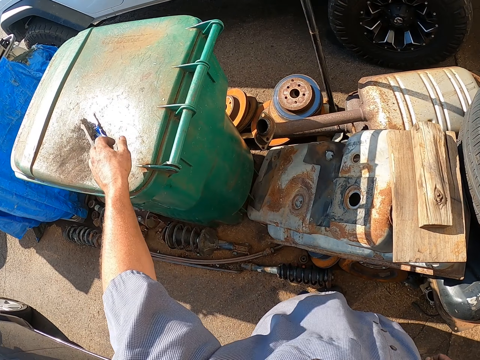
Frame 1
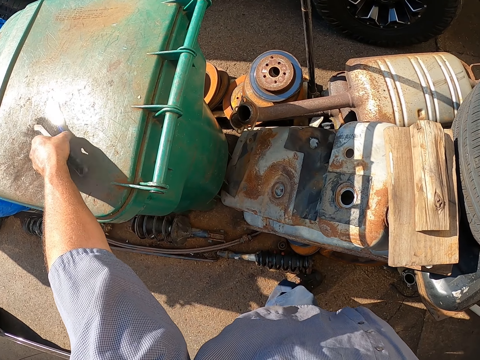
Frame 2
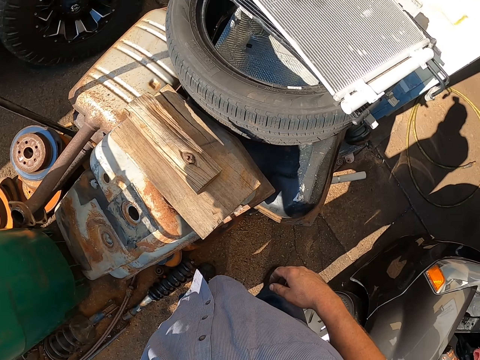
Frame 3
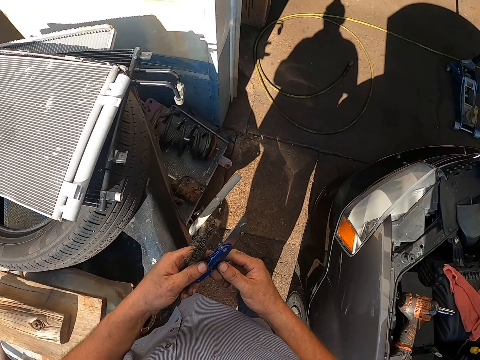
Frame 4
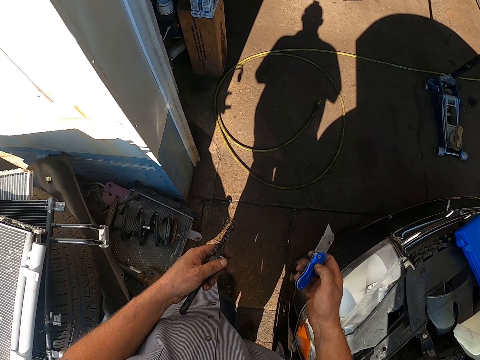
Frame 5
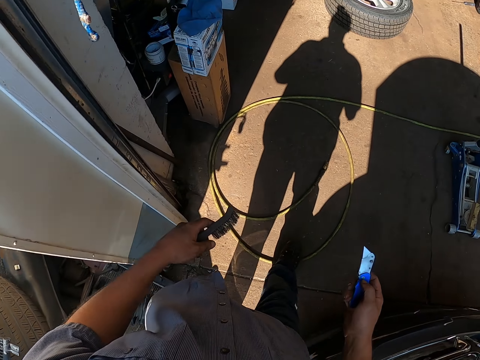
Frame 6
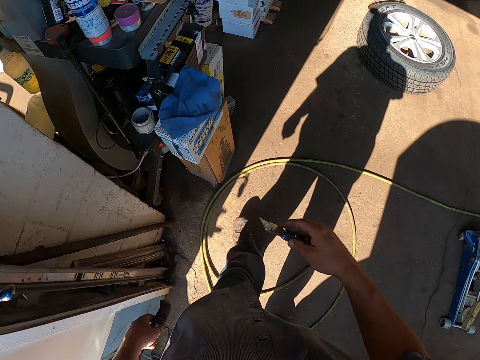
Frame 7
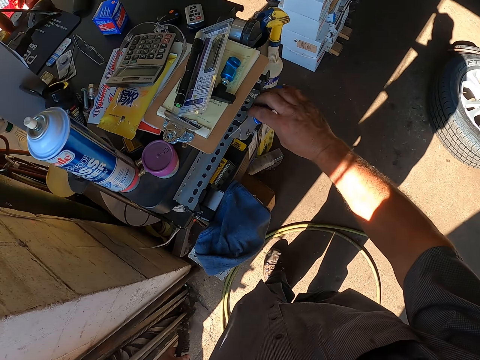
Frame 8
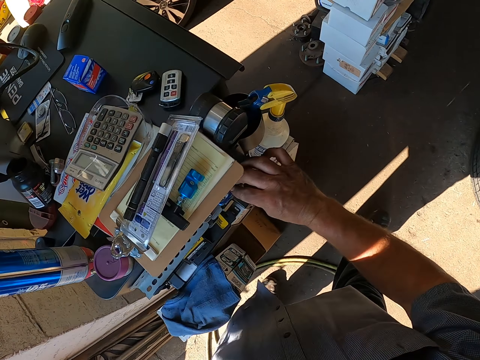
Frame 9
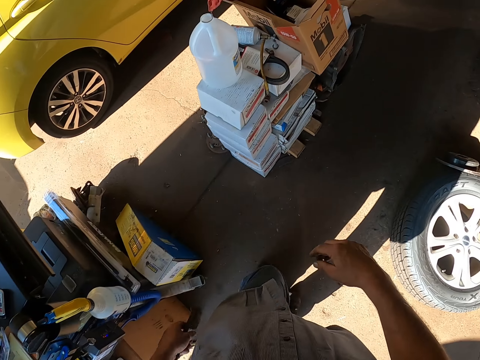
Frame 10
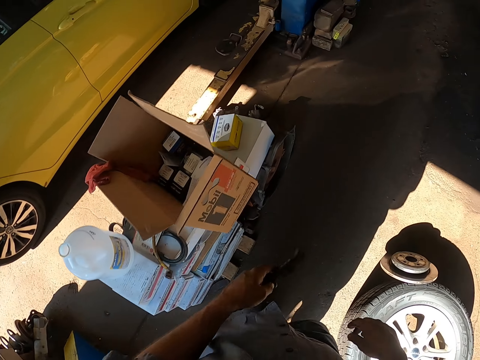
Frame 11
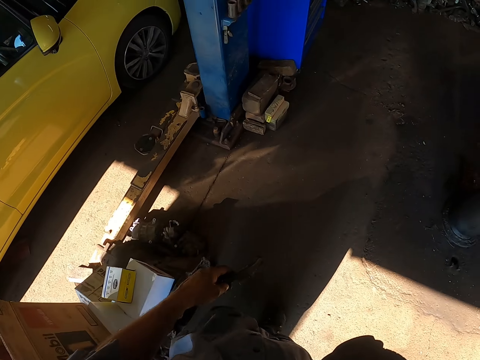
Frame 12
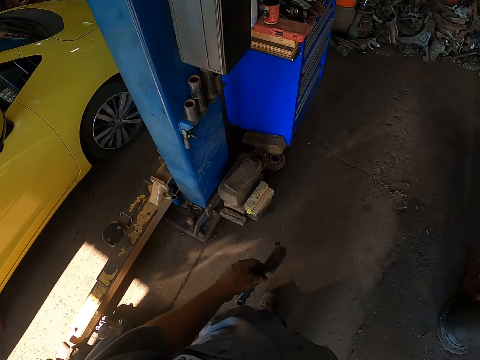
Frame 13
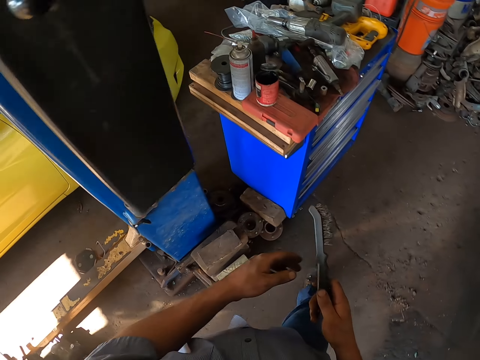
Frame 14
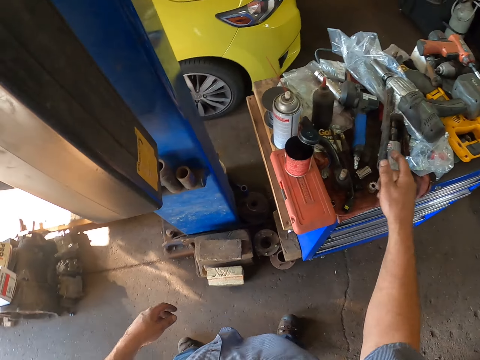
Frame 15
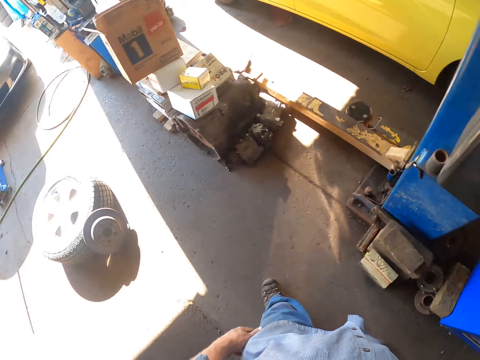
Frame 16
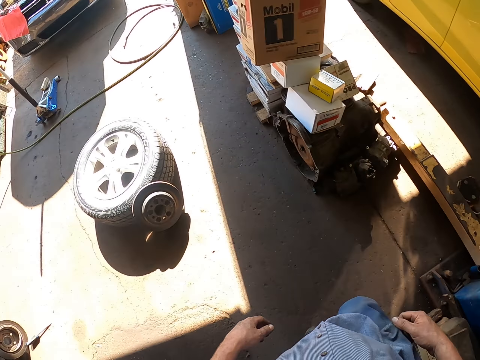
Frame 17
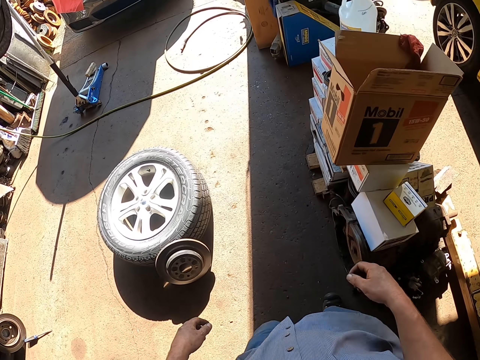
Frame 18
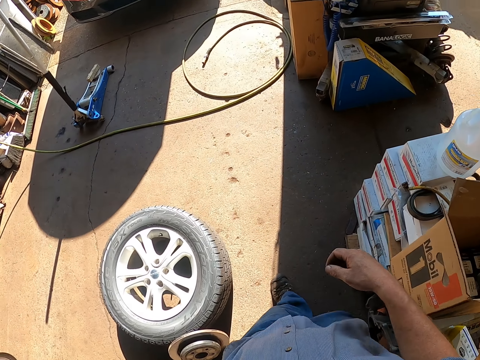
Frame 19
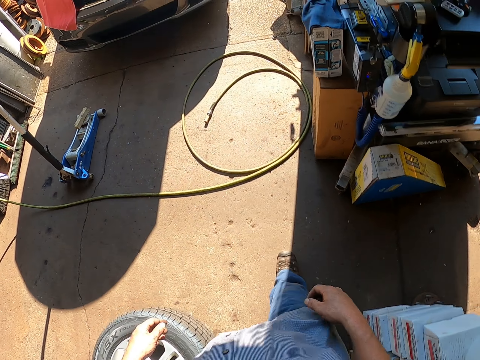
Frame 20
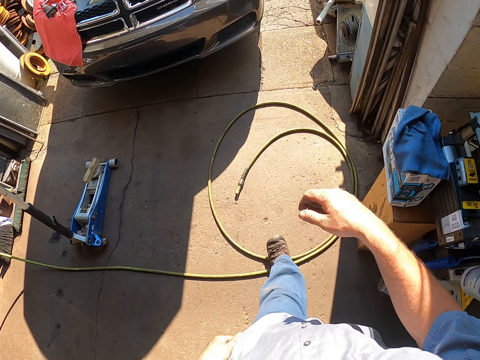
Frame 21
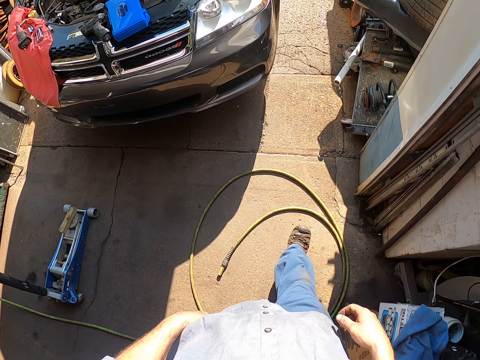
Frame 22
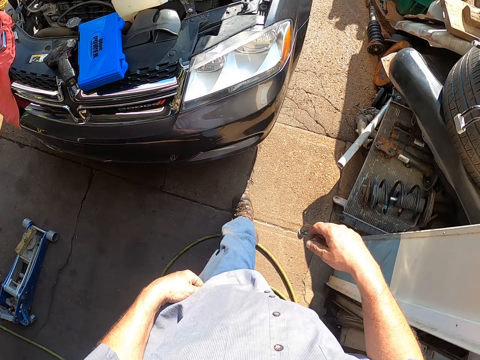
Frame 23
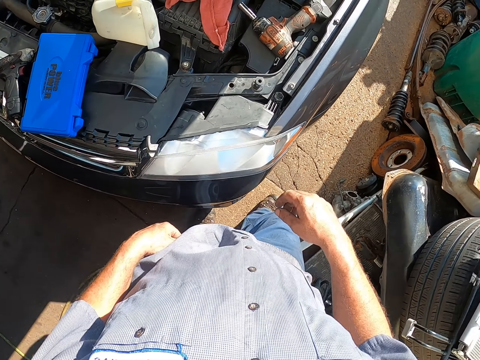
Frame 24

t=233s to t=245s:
The camera wearer picks up the brush from the dustbin top. They walk. They put the knives on the drawer. They walk. They put the brush down. They throw the brush. They walk.

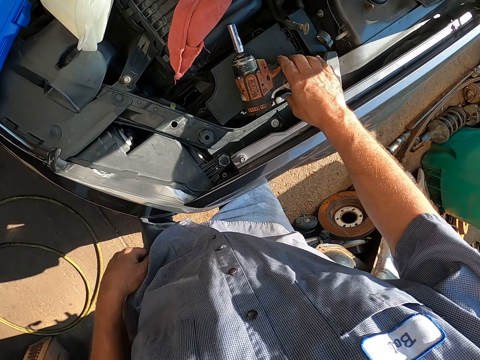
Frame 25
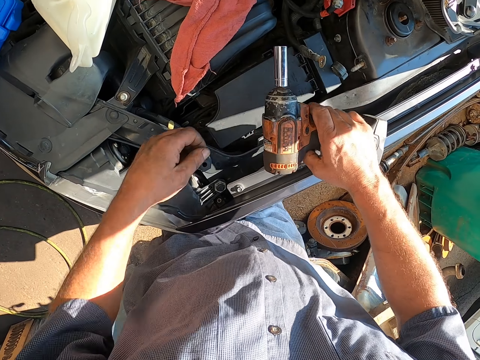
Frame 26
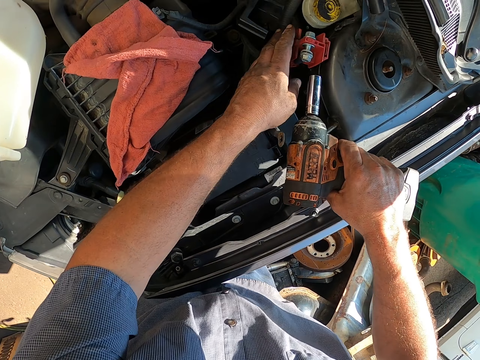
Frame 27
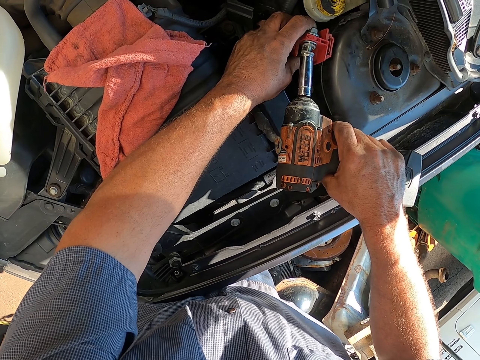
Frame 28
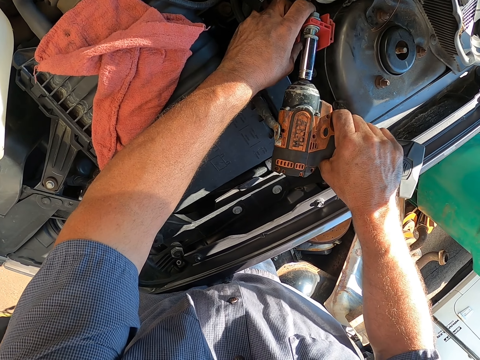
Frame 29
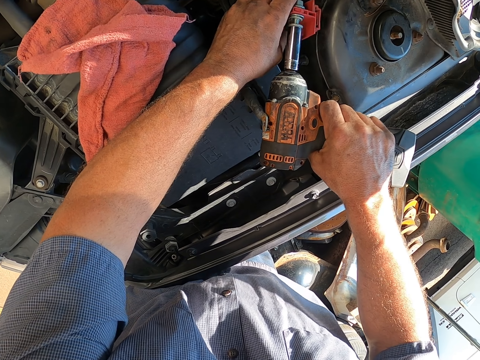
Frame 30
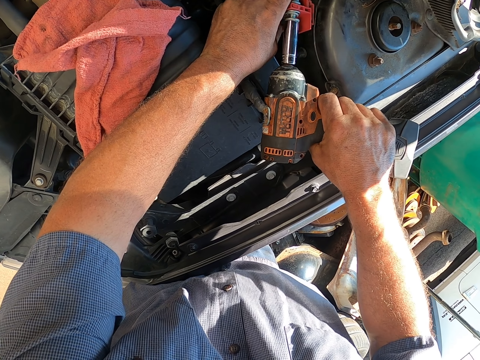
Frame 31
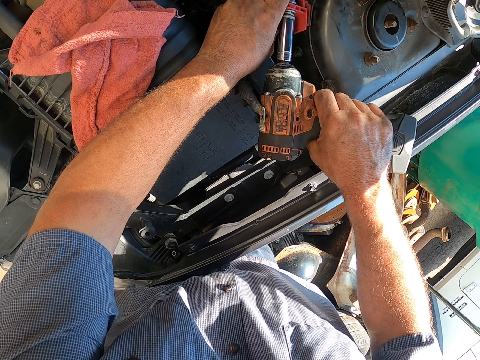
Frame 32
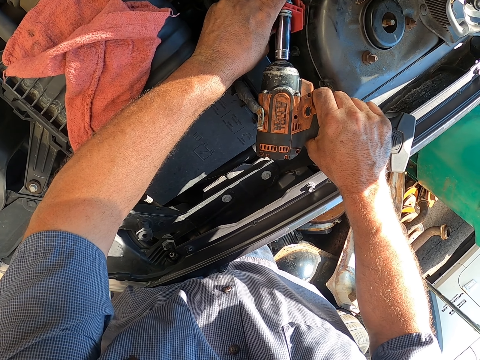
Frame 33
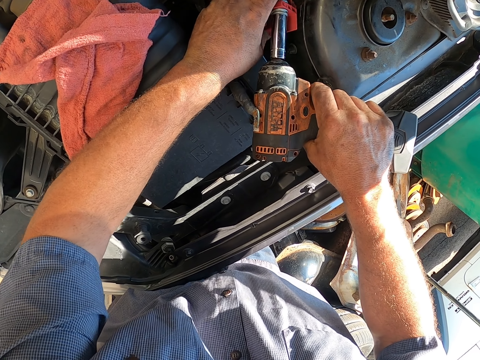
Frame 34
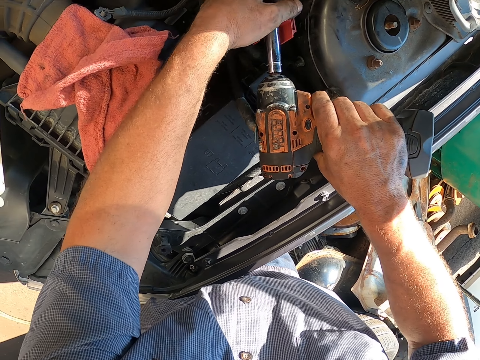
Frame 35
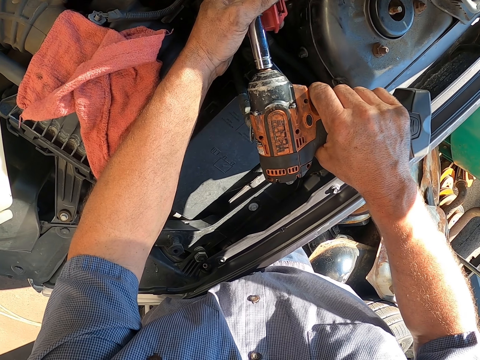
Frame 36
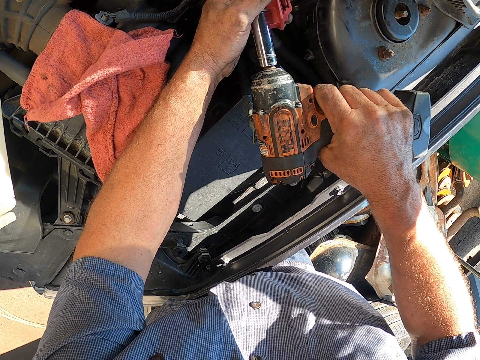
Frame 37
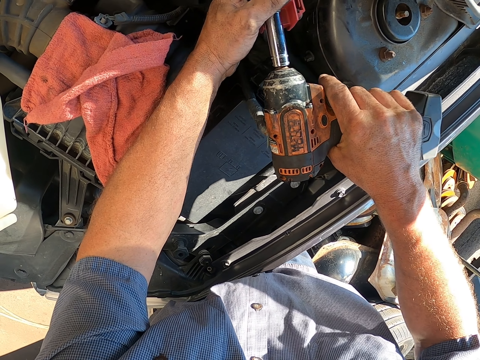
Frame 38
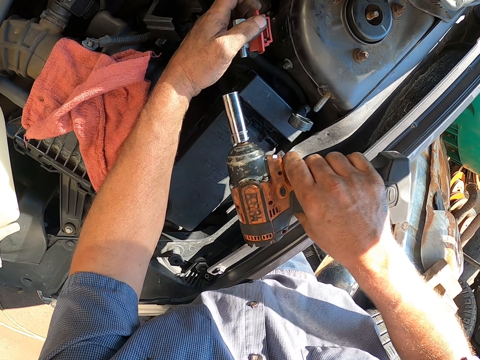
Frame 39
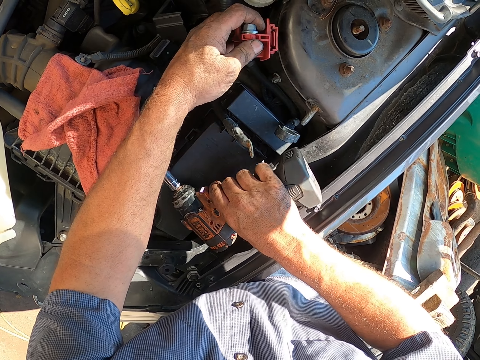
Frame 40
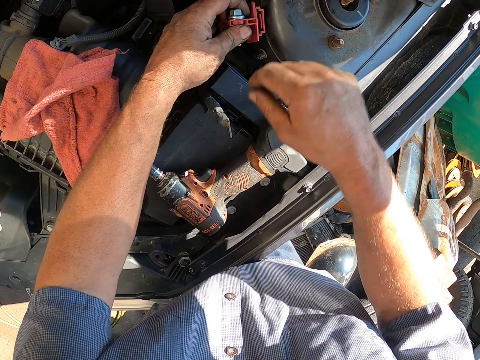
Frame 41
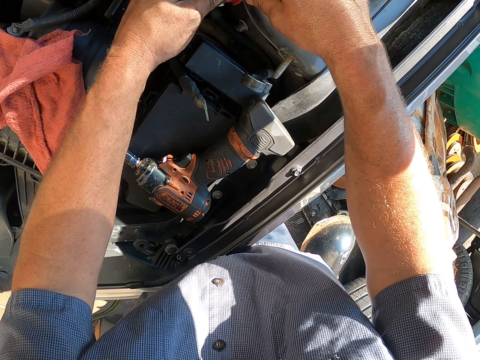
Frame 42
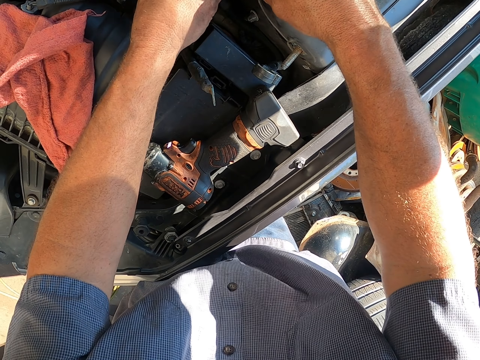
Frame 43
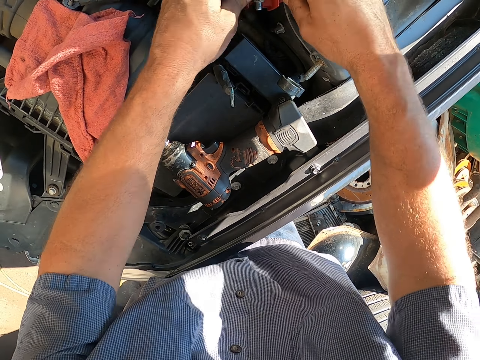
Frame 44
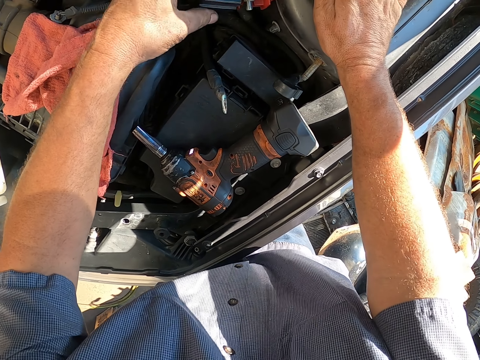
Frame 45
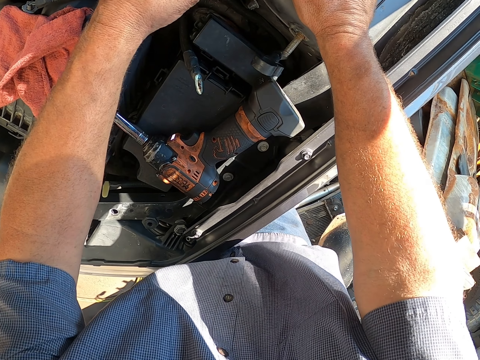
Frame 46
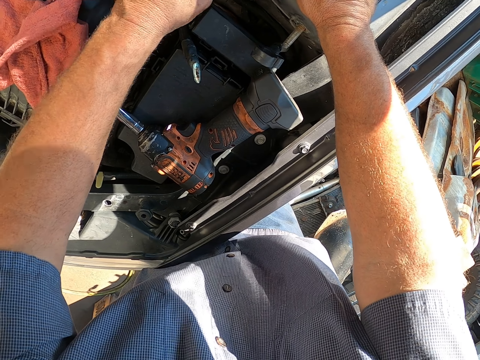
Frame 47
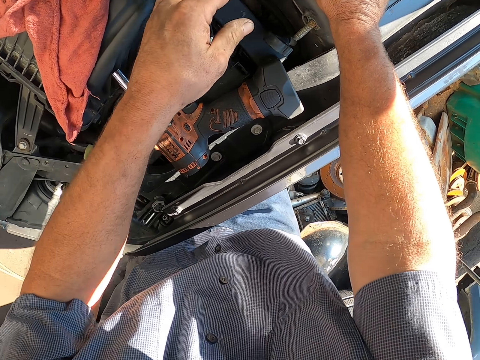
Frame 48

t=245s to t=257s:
The camera wearer picks up a drill. They drive in screws. They drill the nut. They put down the drill. They hold something. They fix a screw by hand.

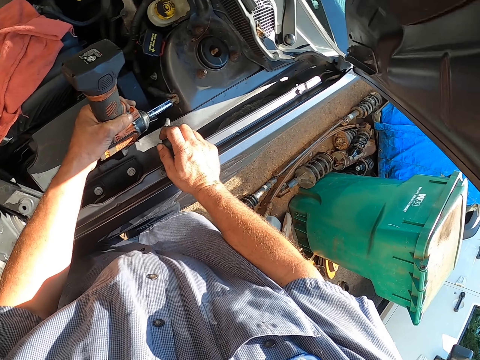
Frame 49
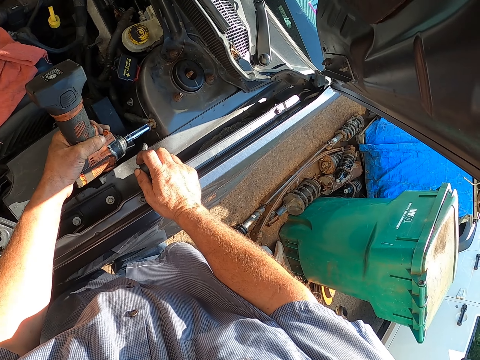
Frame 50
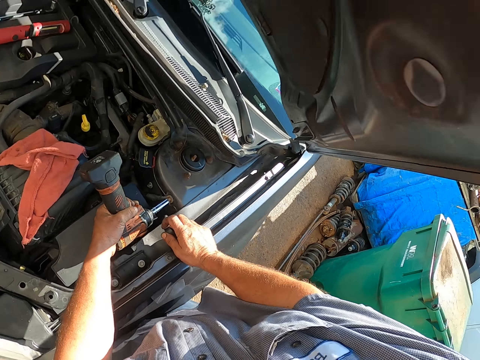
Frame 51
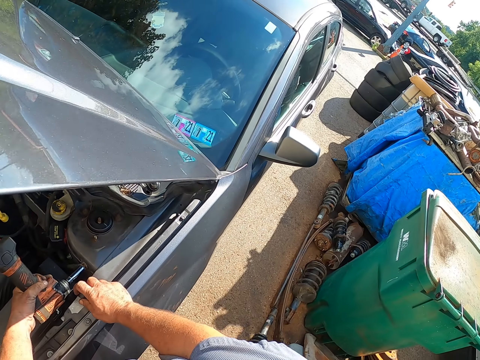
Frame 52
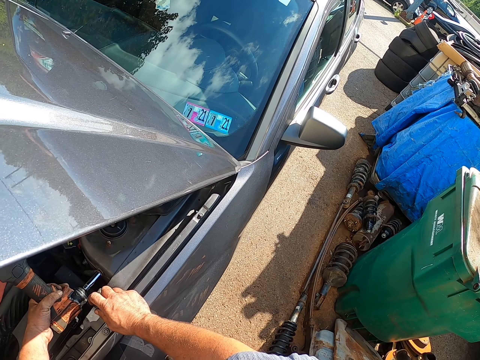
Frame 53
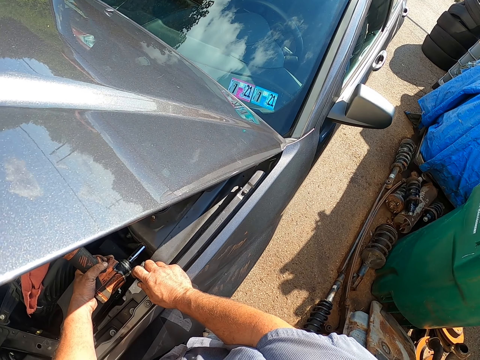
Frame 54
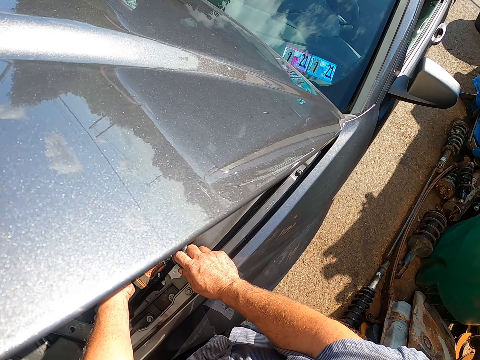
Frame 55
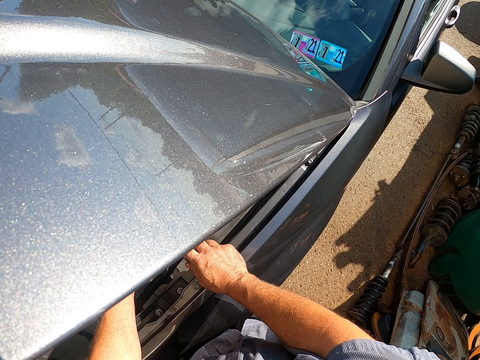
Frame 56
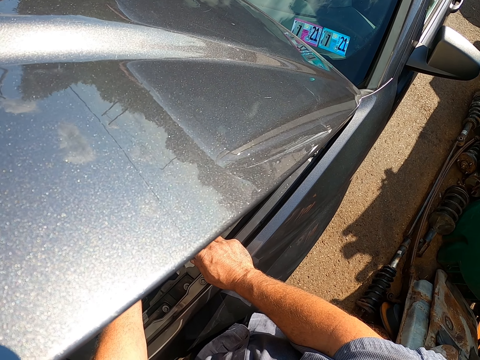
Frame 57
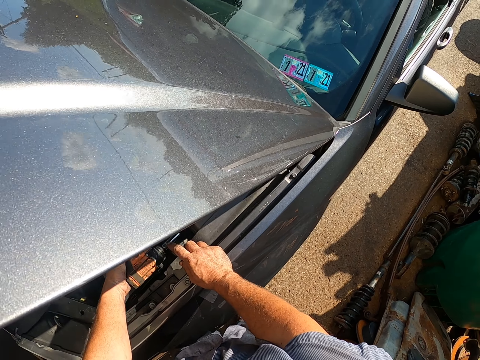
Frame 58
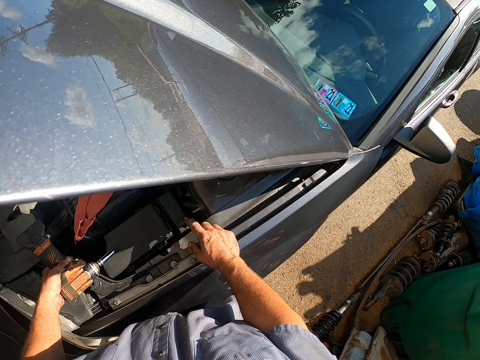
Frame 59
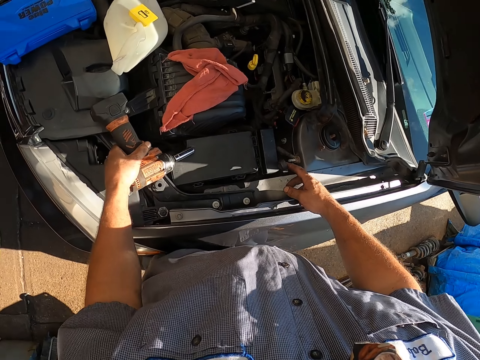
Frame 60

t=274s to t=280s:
The camera wearer drives in a screw with a screwdriver. They drill the nut. They put the screwdriver down.
